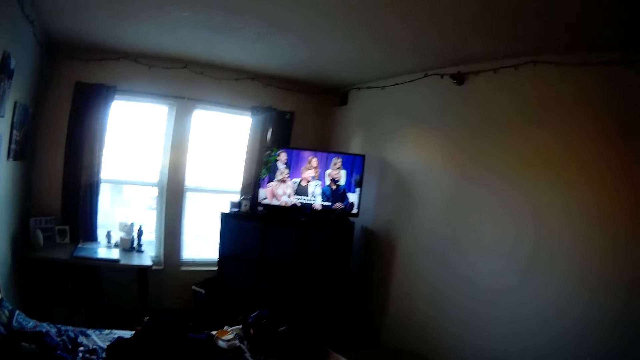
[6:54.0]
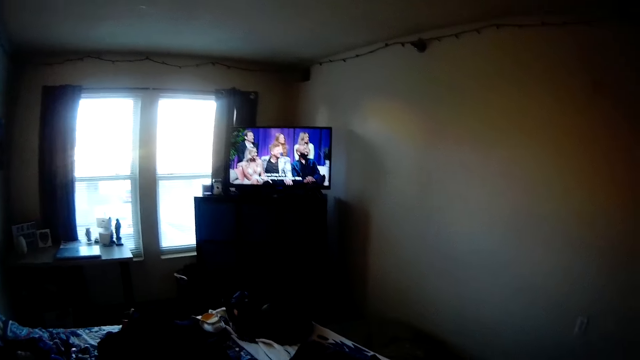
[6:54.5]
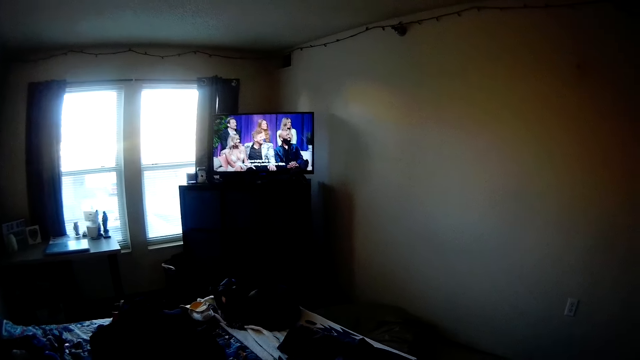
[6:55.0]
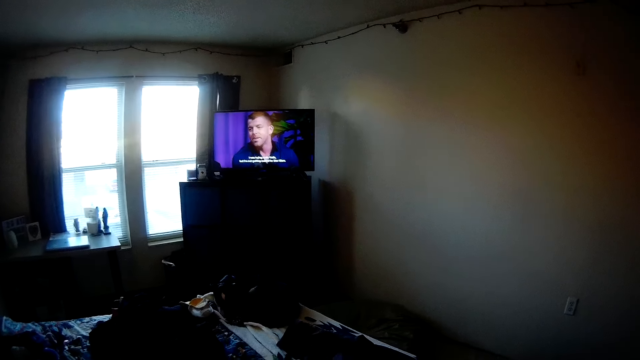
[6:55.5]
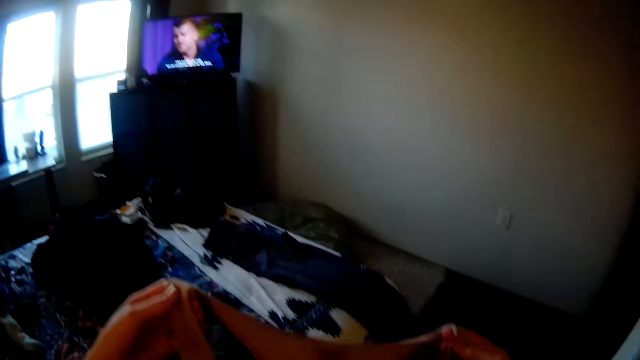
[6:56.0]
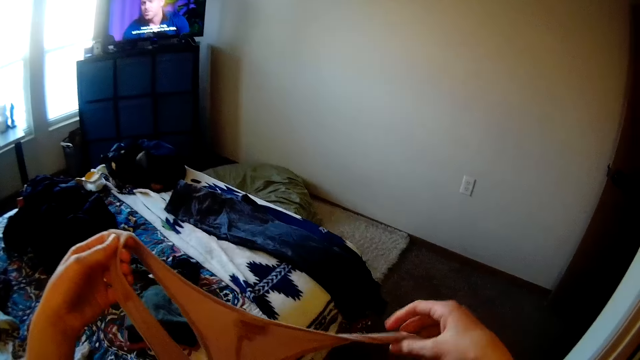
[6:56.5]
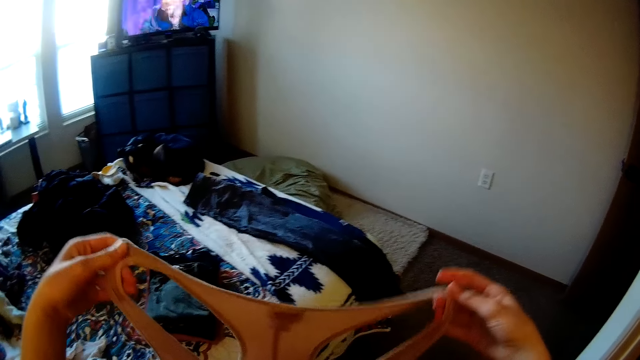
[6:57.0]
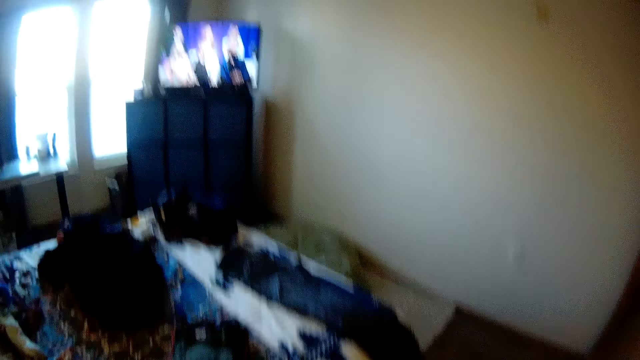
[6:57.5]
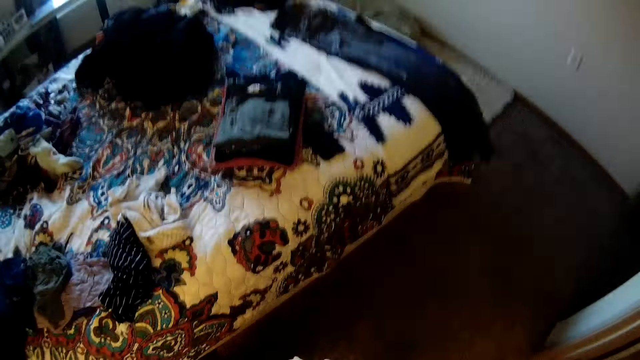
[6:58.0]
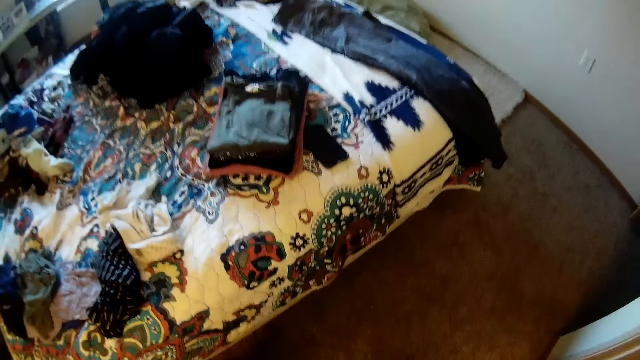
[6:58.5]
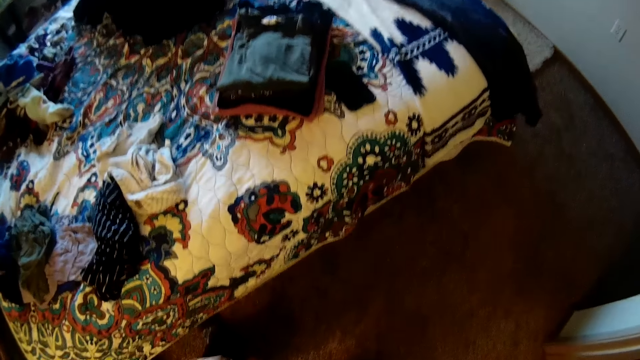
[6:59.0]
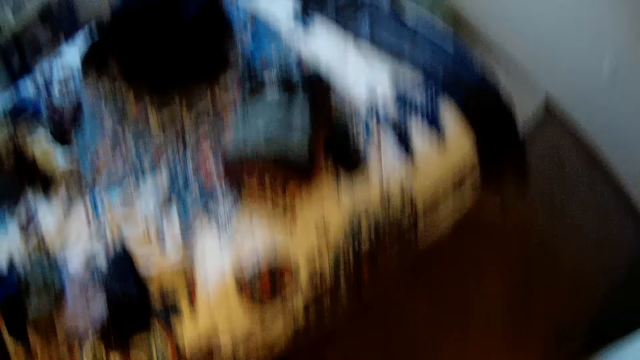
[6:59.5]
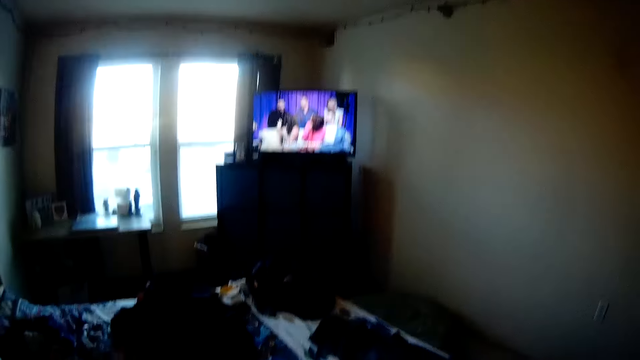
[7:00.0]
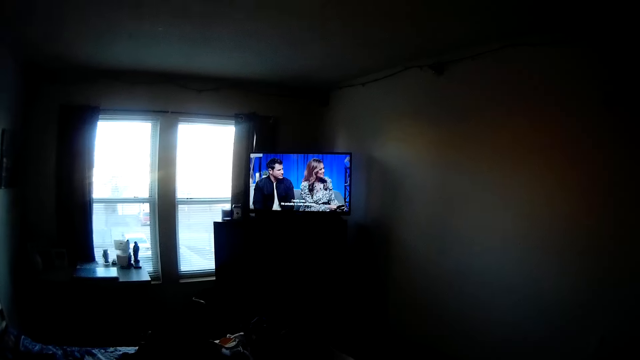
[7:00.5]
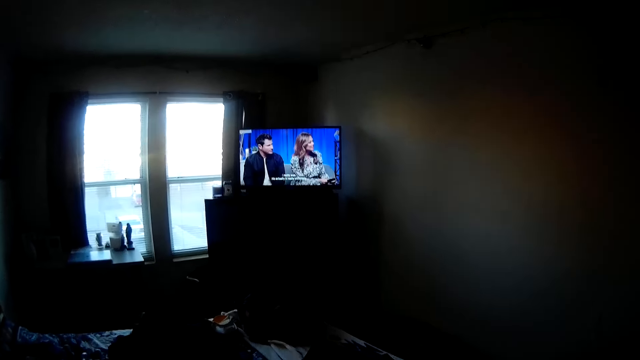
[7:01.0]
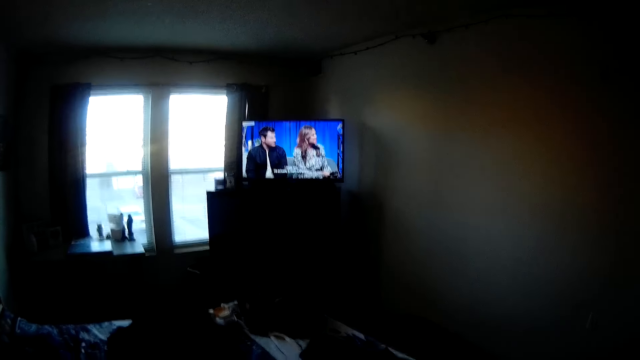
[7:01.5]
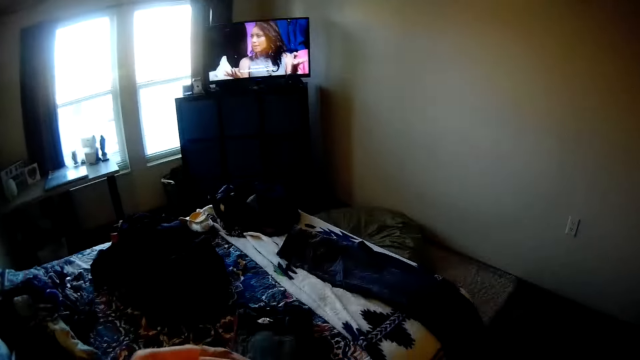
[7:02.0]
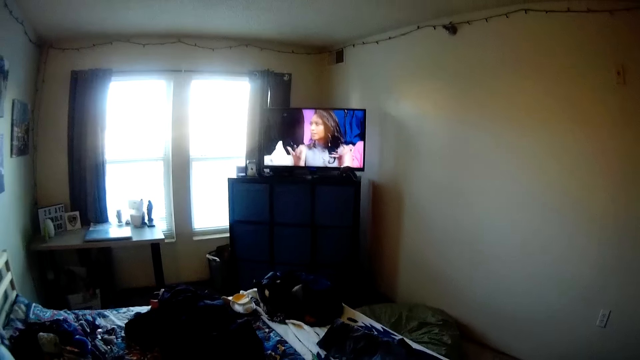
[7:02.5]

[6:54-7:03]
The camera wearer holds a top.

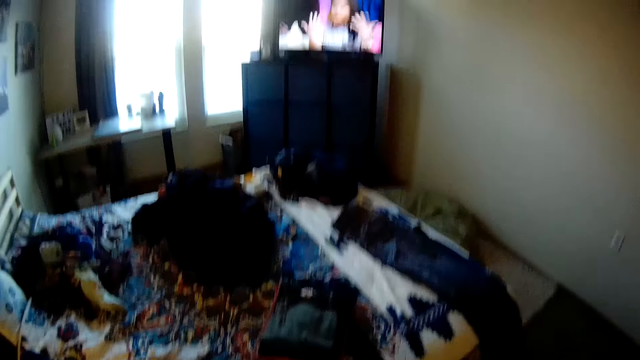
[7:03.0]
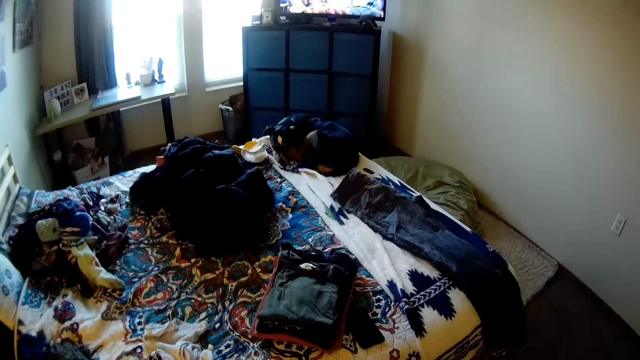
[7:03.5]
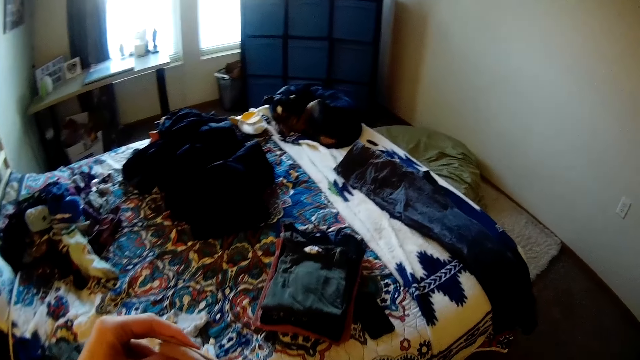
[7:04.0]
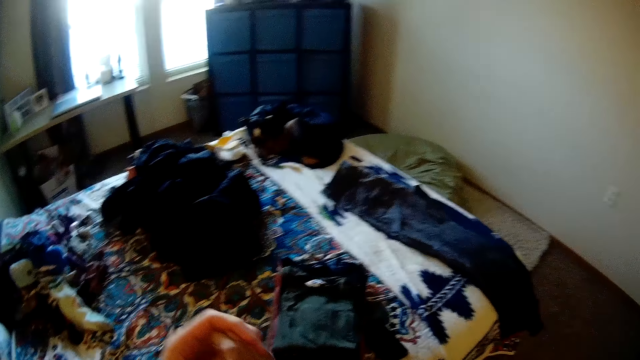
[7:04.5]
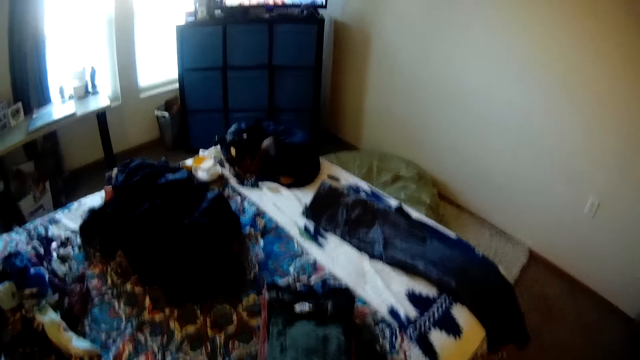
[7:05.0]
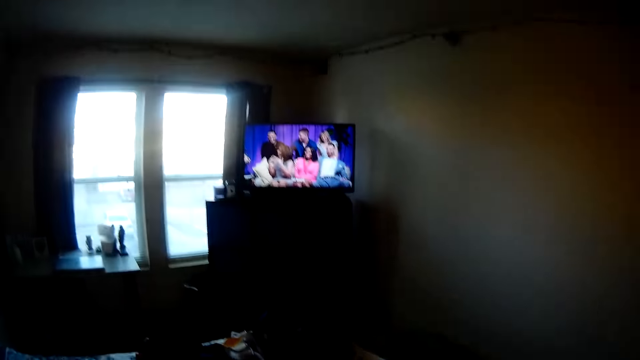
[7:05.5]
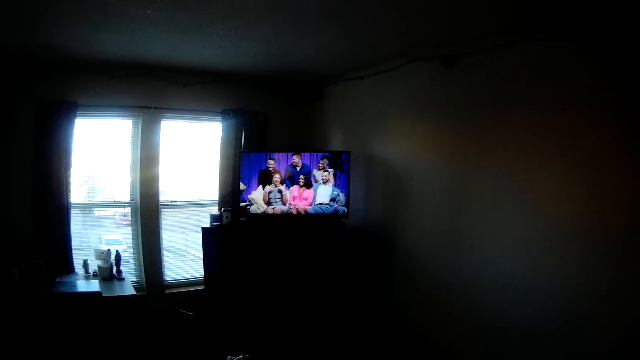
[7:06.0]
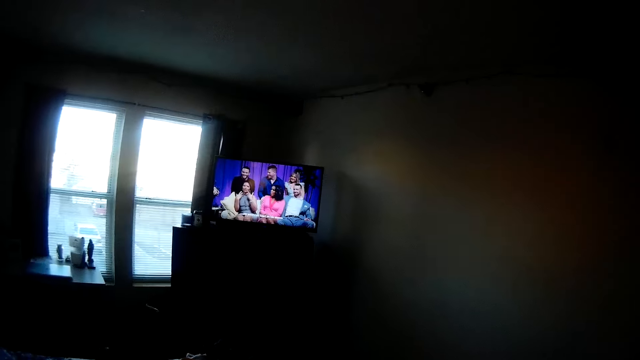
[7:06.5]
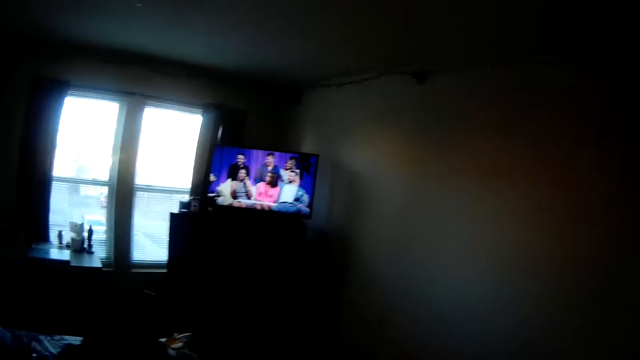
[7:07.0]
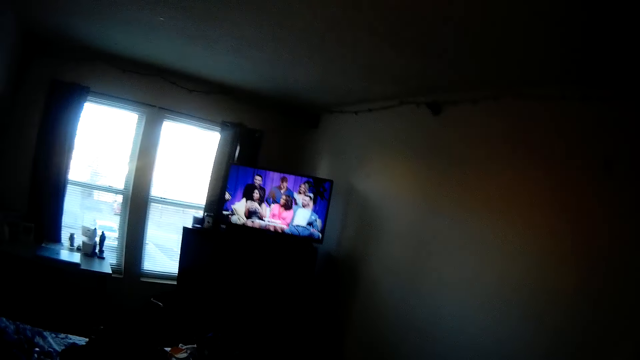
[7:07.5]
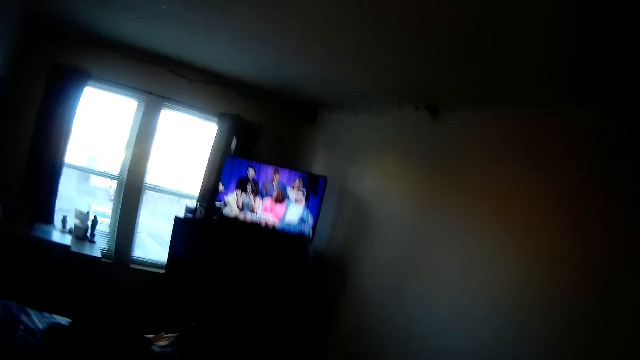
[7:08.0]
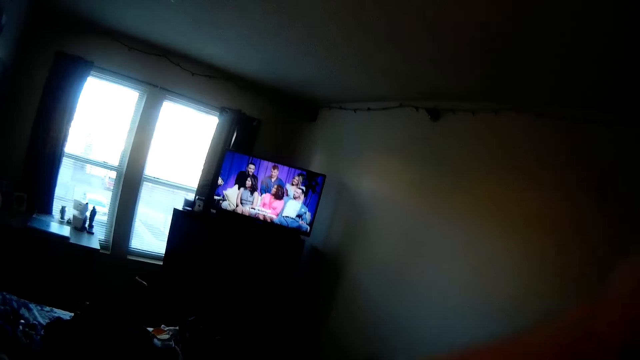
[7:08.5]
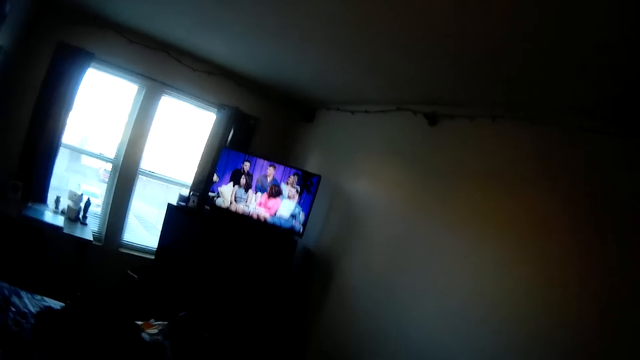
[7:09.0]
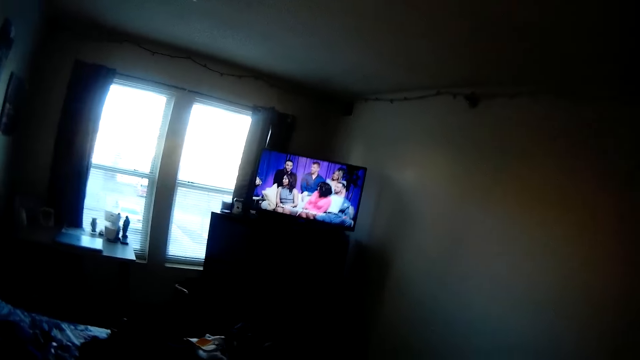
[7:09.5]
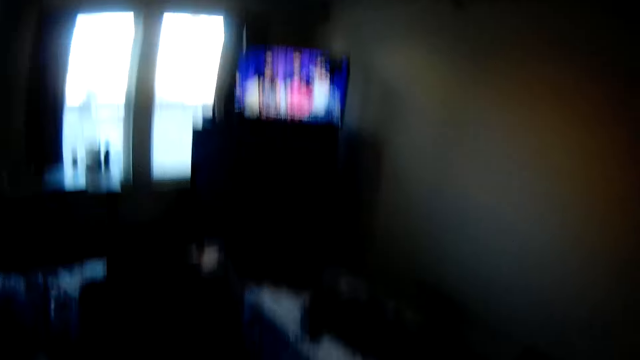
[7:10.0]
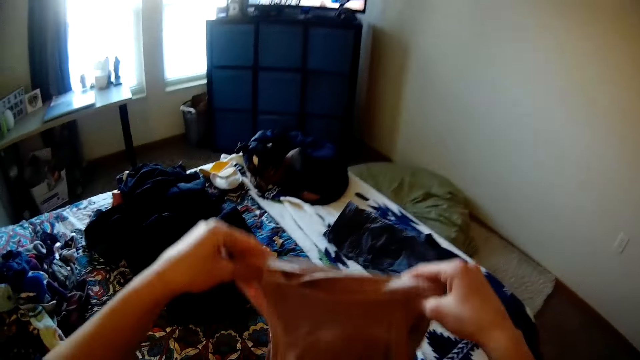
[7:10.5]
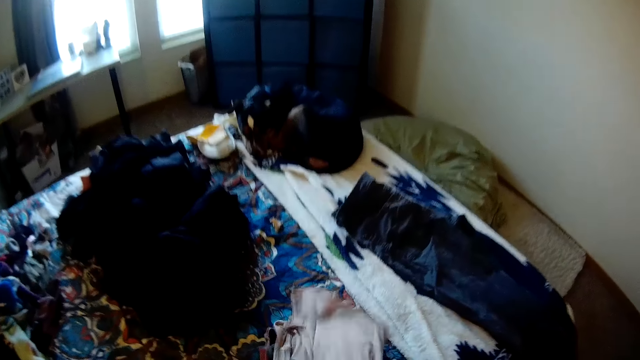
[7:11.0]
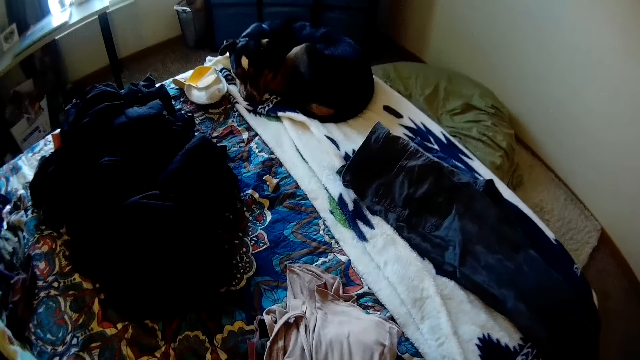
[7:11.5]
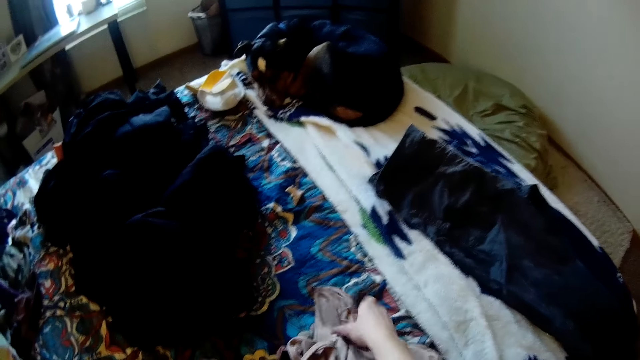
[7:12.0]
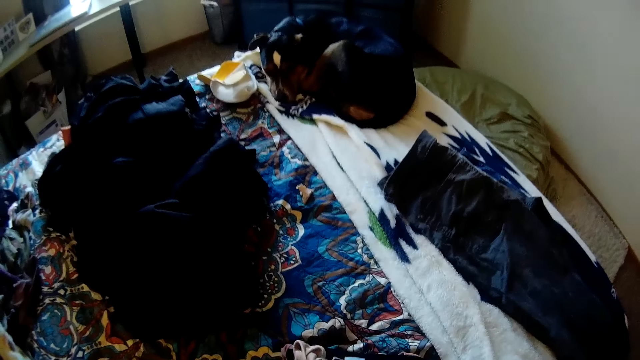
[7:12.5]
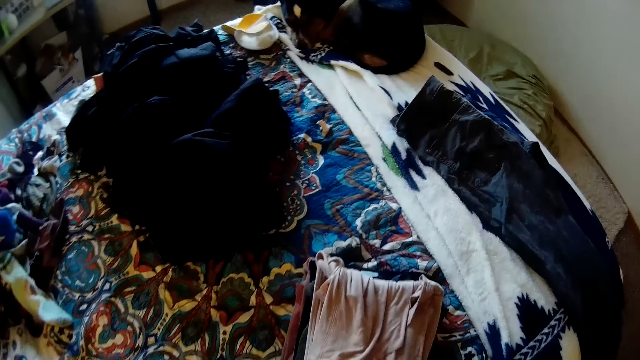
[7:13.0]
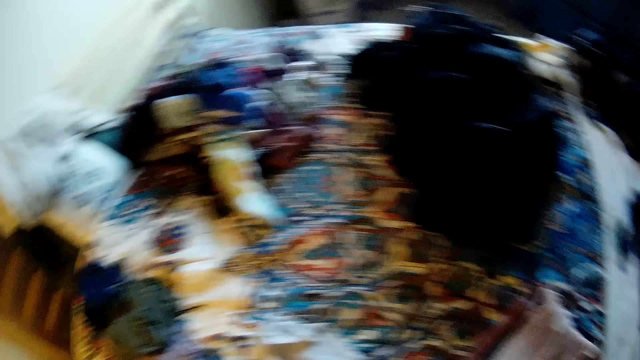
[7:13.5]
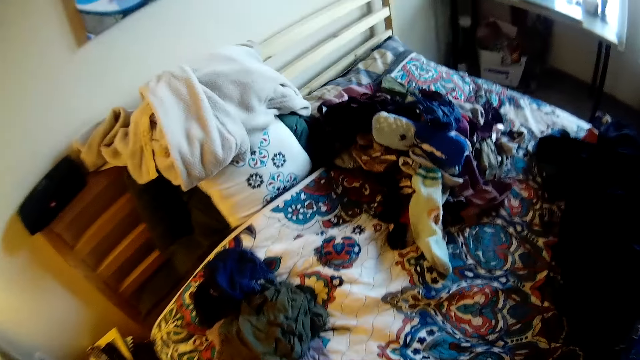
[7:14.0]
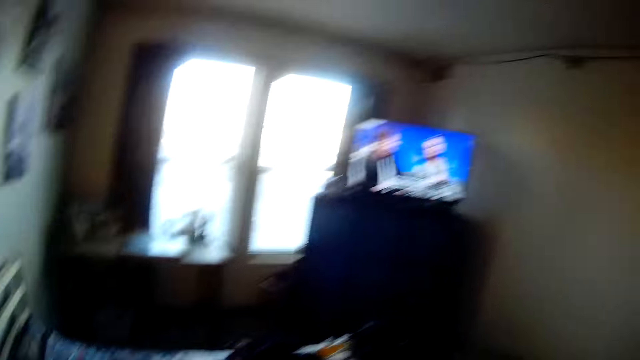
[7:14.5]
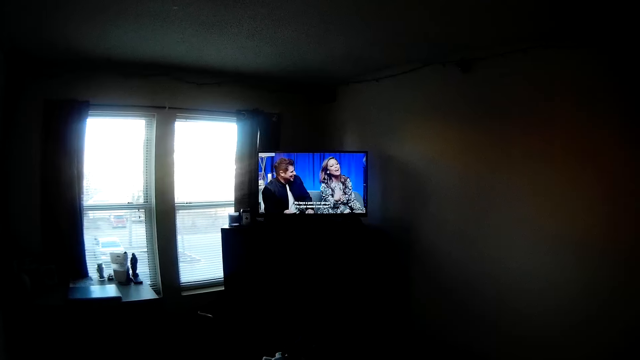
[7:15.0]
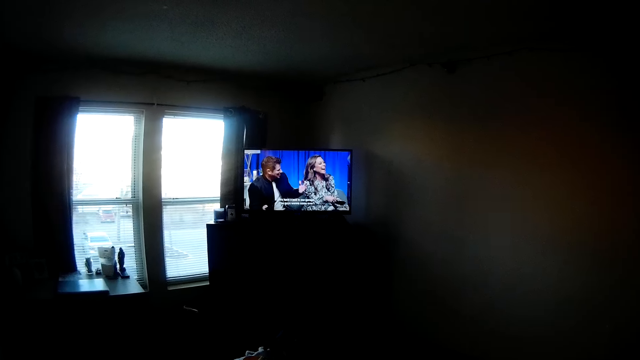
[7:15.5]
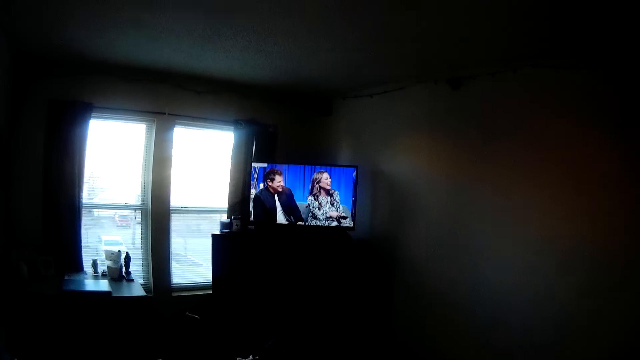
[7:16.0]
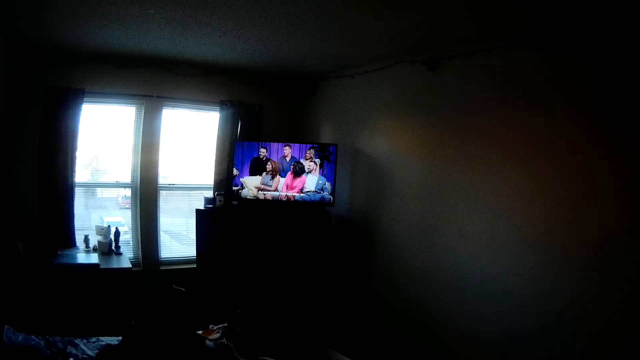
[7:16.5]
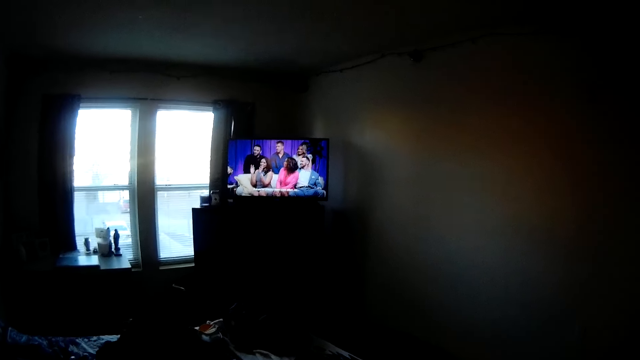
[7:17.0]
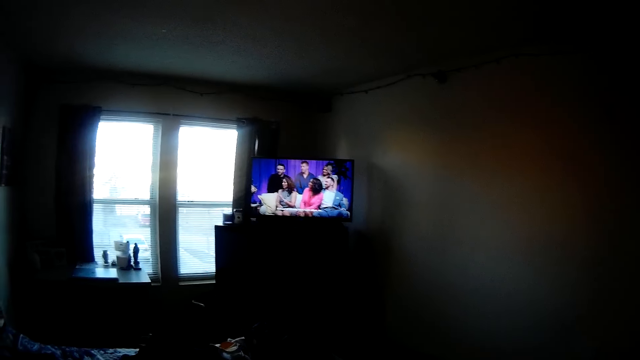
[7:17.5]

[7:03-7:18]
The camera wearer watches the television. They hold the cloth. They place the cloth on a stack of clothes on the bed. They adjust the cloth. They watch the television.
